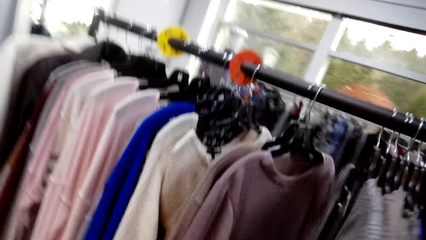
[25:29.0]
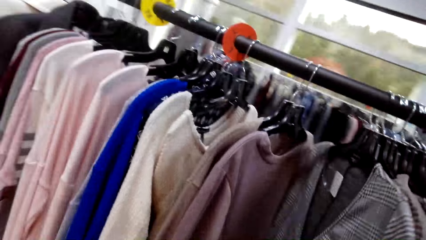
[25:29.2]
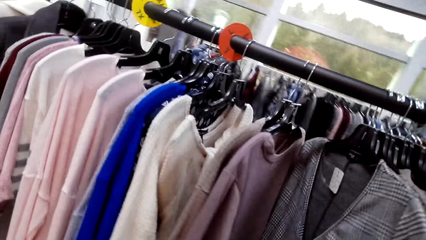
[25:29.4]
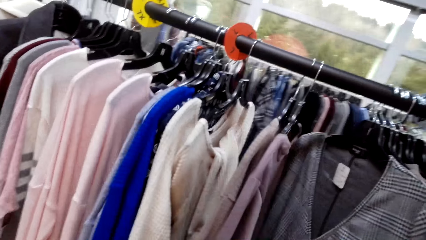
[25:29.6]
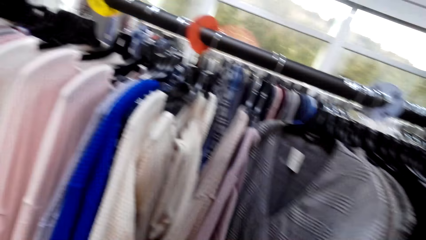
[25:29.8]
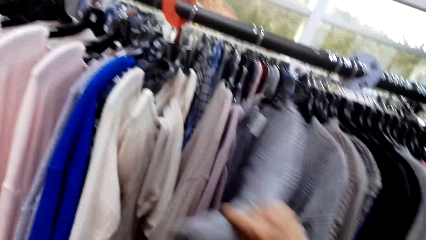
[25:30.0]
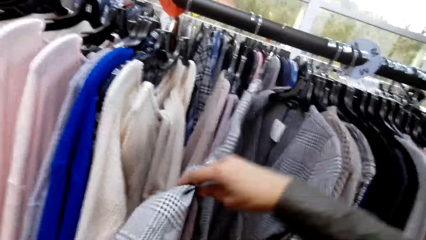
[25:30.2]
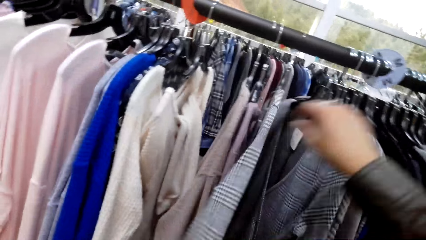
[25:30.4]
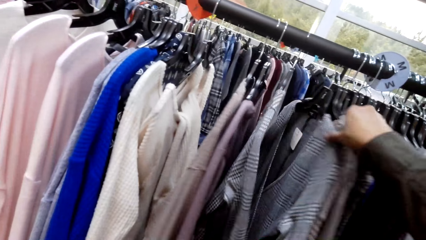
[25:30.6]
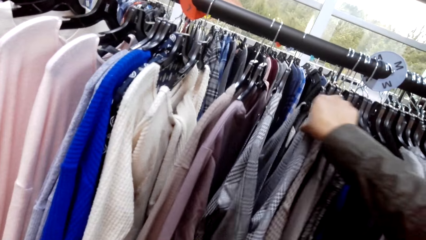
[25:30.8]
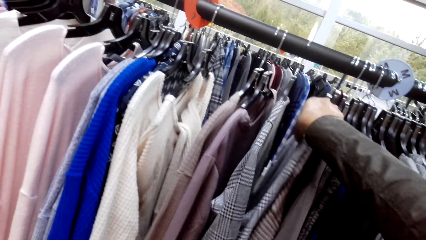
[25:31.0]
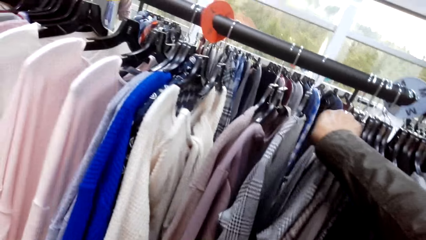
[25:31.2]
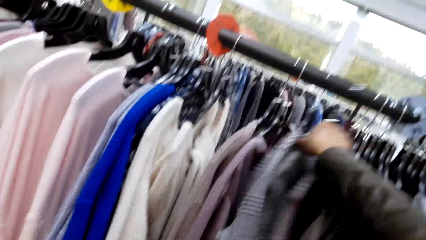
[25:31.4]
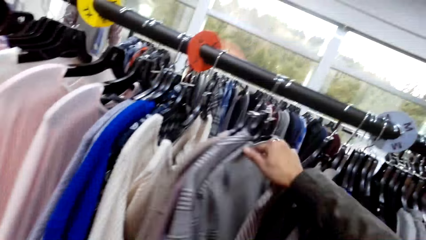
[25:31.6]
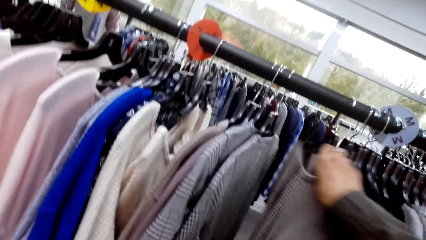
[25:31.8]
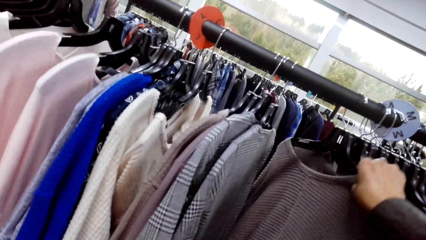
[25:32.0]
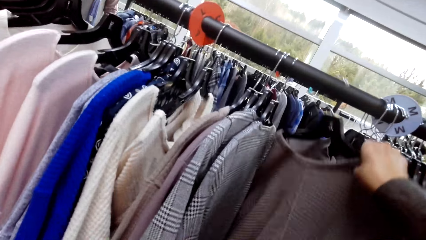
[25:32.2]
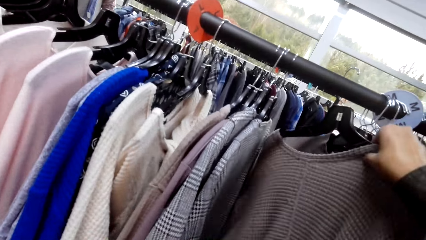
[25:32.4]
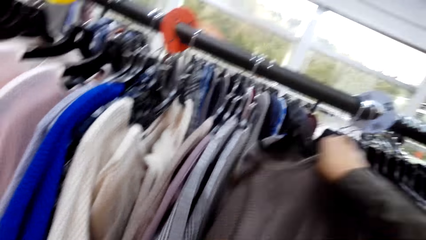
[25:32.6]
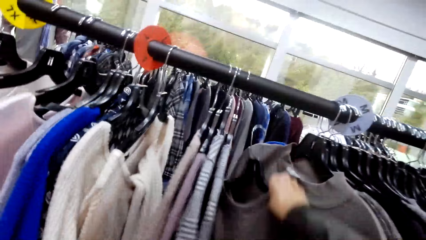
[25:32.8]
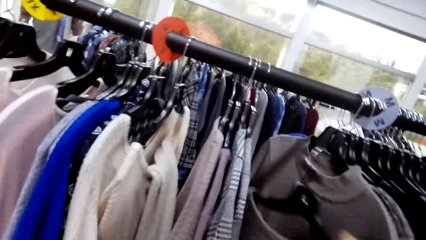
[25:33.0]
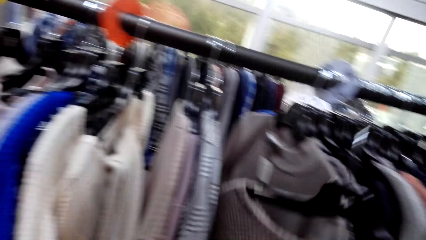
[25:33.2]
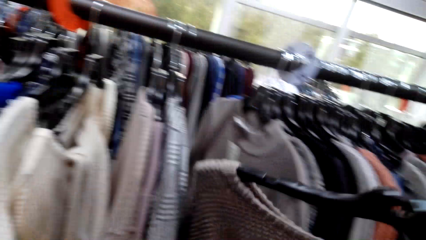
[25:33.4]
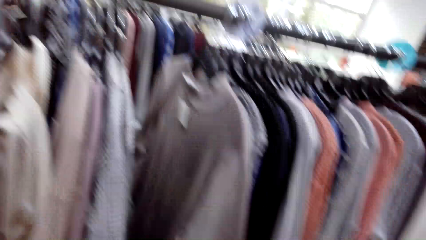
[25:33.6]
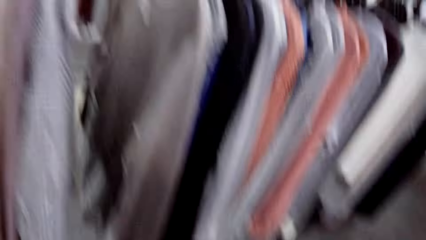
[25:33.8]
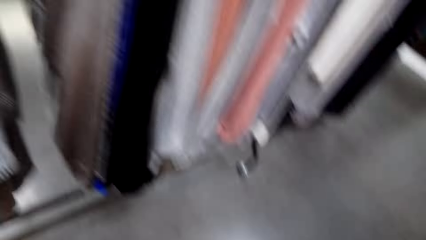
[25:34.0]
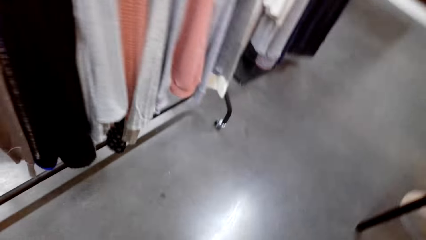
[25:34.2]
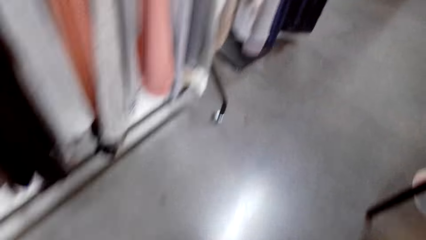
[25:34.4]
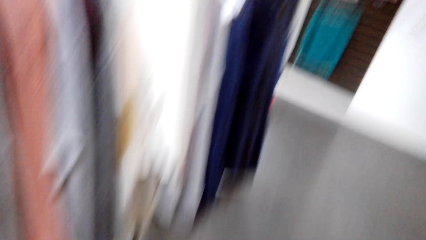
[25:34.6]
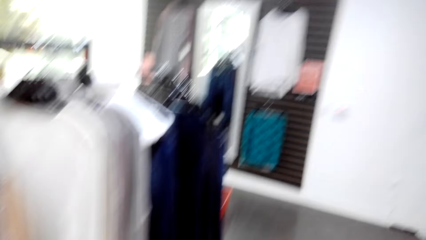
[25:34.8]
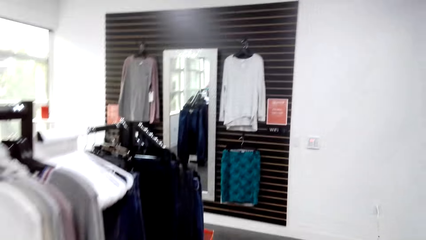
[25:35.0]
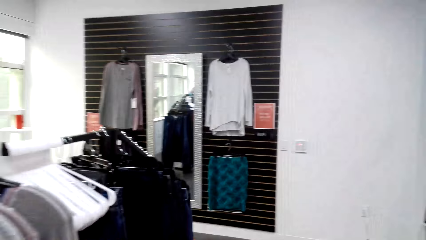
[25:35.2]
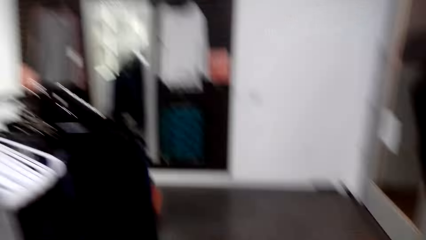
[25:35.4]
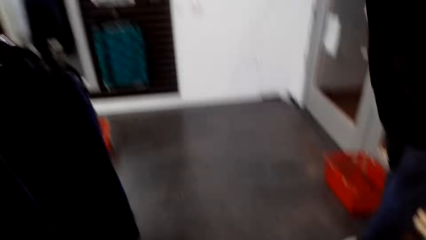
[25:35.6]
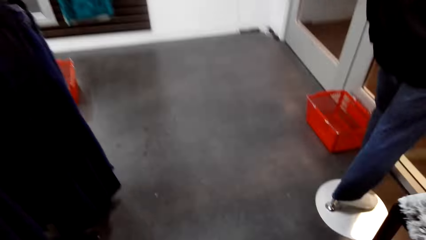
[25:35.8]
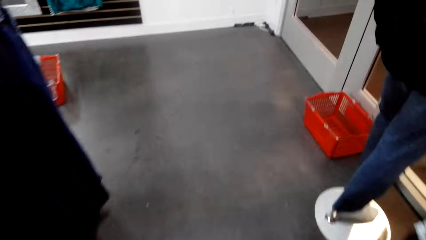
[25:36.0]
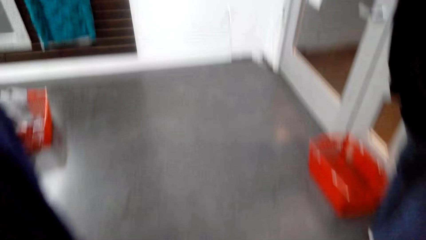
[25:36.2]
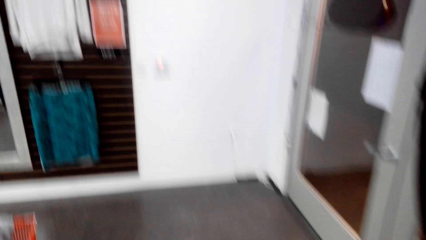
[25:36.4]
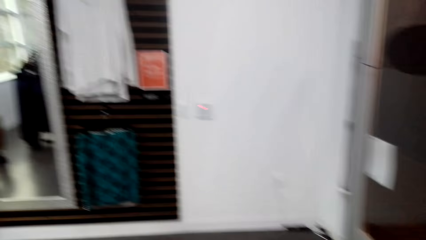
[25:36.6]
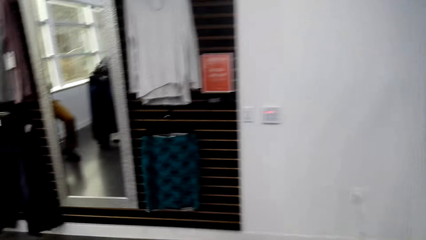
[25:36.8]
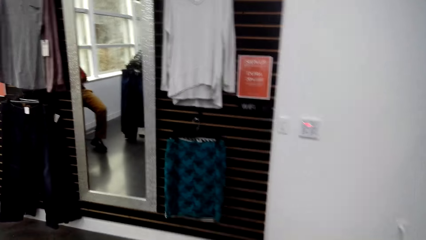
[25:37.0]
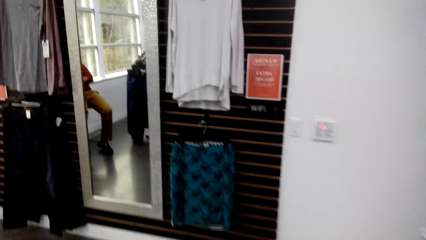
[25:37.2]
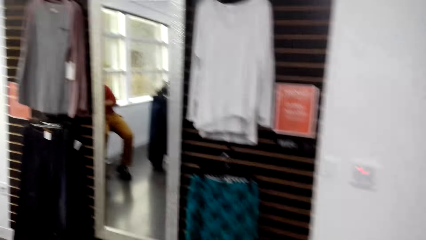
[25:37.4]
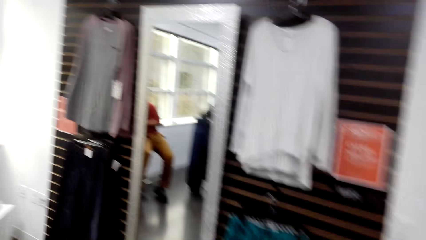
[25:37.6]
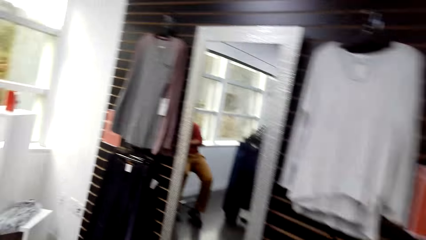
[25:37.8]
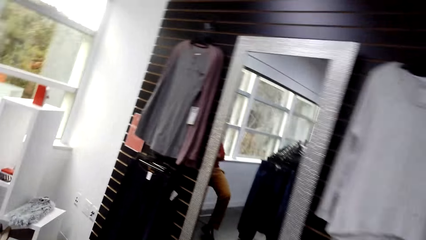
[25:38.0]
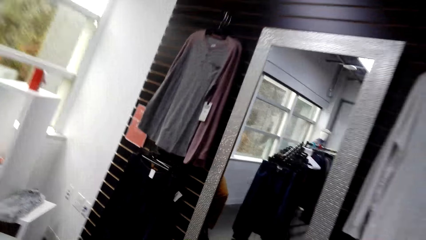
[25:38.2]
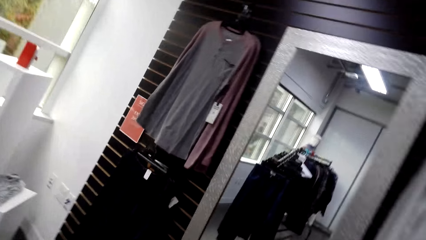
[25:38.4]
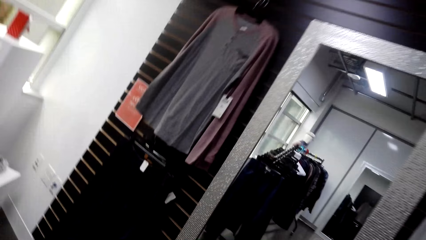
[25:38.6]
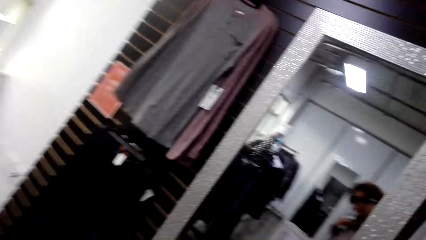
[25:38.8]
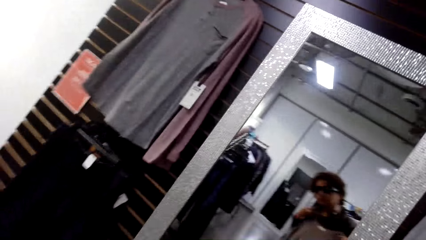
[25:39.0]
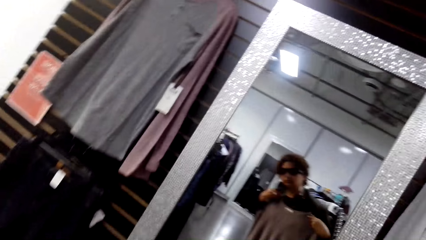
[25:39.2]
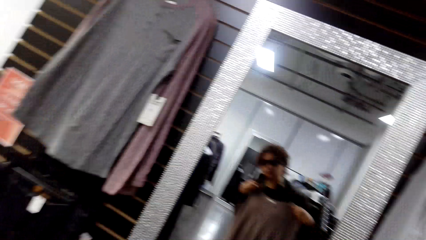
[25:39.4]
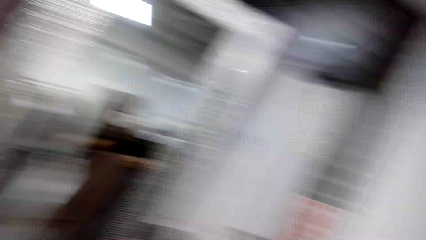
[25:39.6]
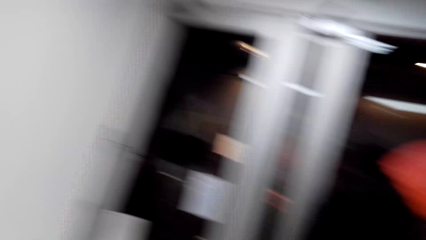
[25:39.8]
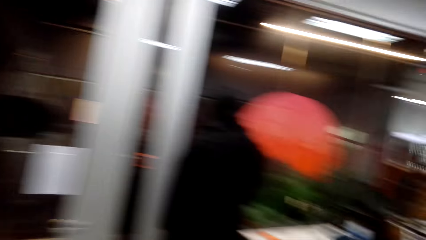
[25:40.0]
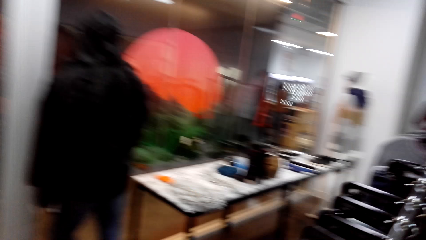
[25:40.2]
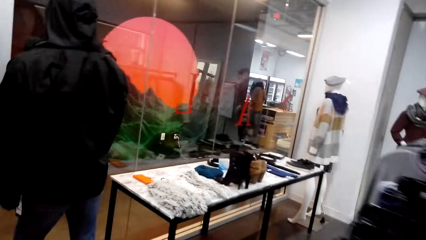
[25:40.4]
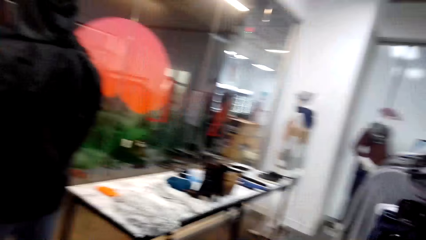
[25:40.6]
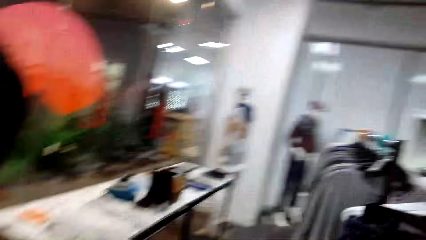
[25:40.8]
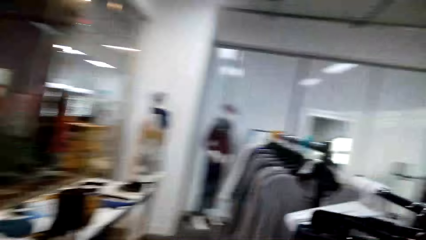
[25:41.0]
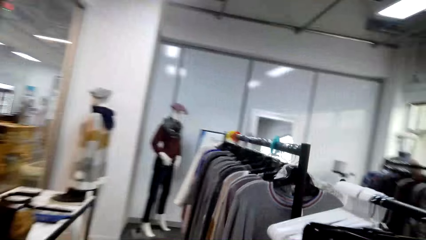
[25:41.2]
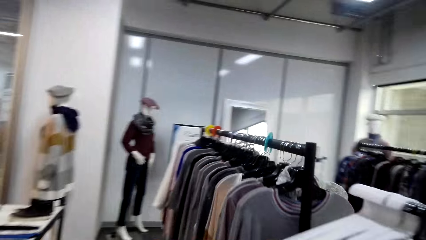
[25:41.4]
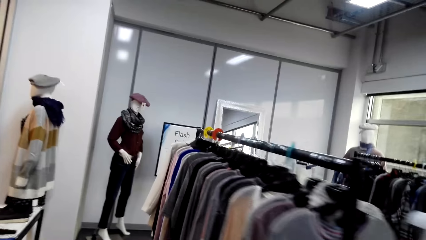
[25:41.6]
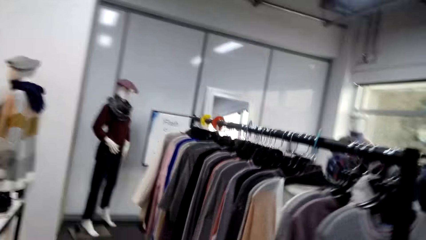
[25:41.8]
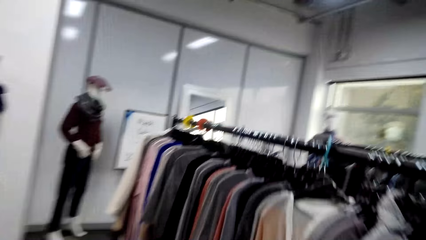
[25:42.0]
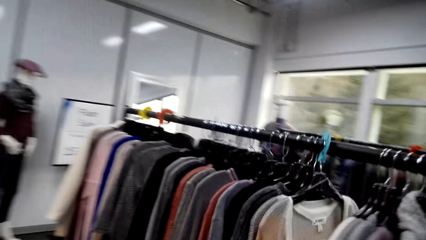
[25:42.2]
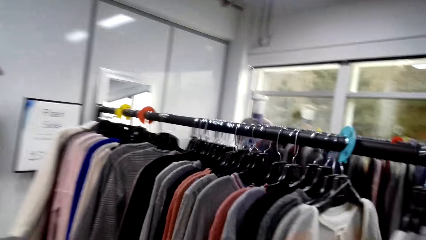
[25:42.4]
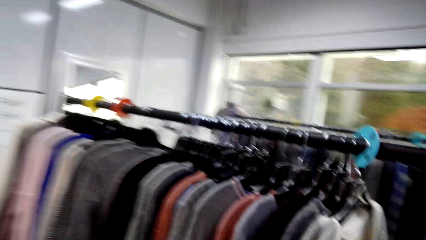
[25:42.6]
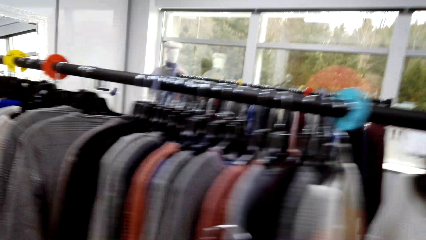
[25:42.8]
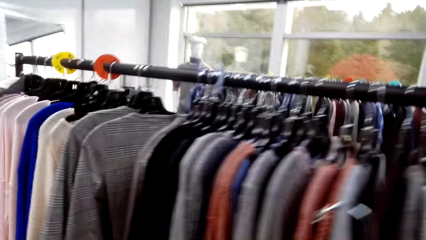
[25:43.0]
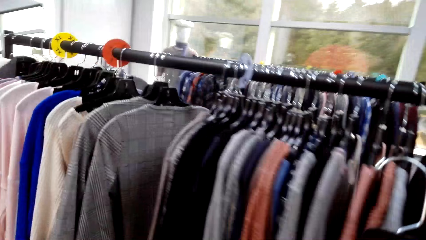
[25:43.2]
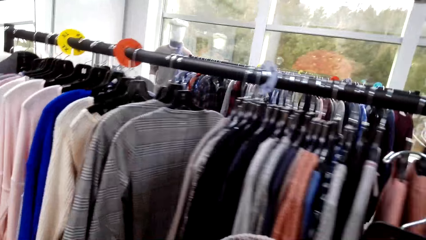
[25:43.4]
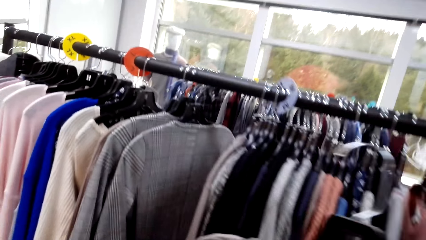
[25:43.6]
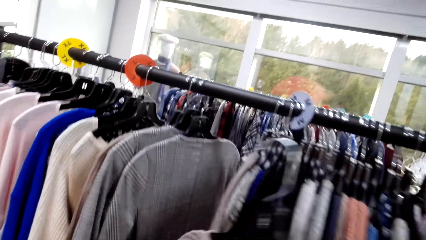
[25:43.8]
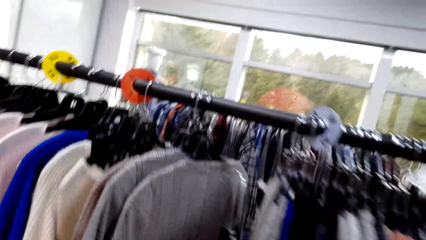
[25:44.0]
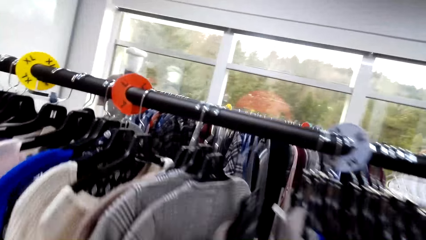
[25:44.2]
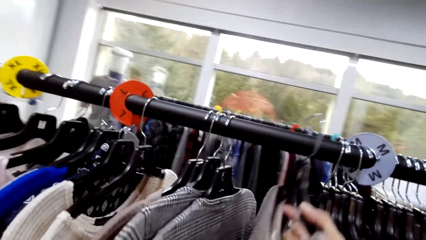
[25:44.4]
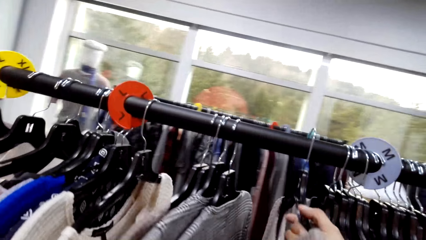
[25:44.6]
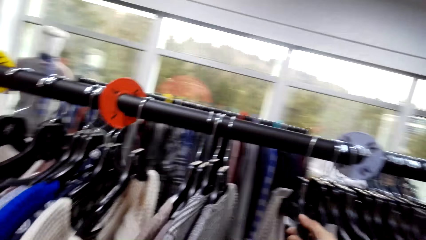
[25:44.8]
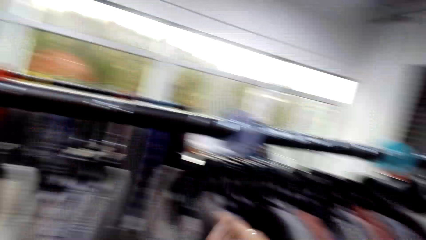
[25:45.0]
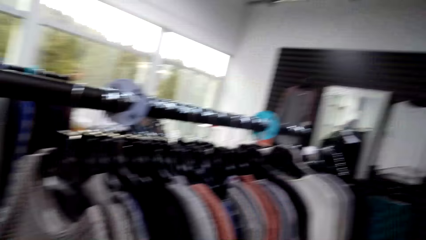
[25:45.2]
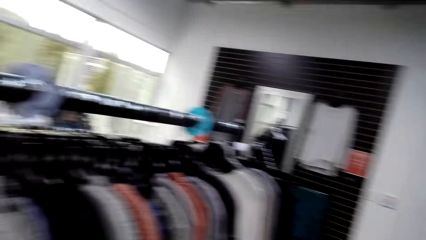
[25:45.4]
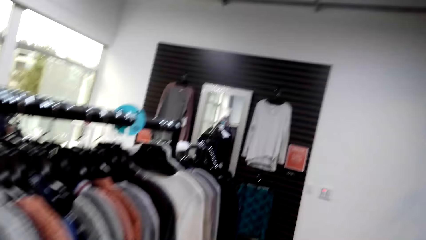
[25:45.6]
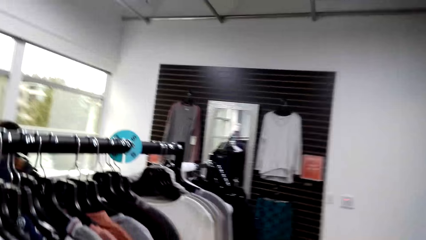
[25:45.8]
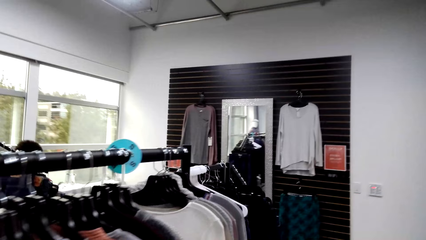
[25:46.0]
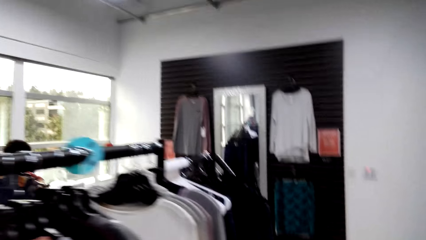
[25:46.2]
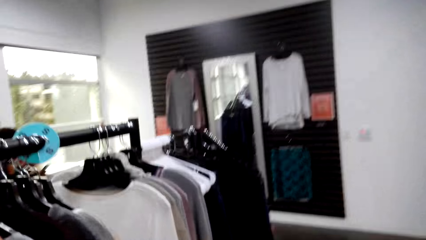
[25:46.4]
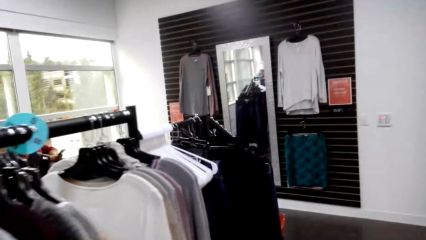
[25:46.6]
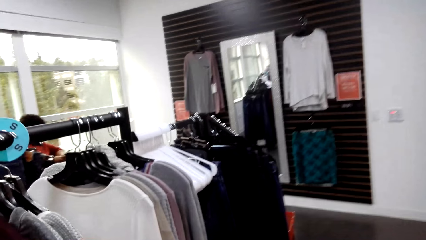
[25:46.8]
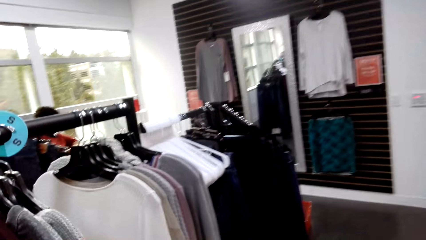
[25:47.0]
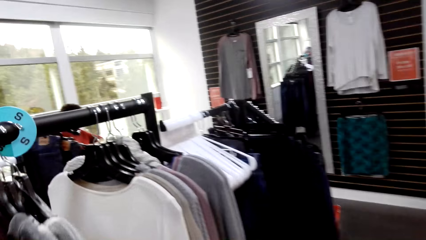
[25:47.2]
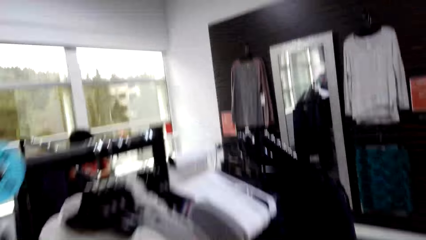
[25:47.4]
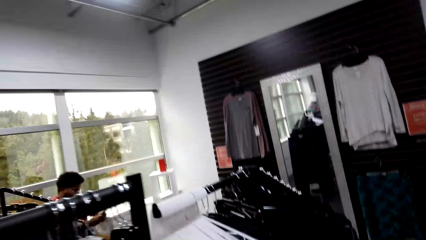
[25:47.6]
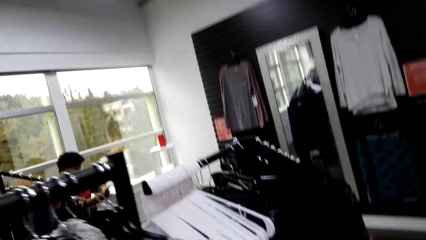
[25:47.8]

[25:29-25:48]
The camera wearer looks at the clothes on the cloth rack. They pick a cloth from the cloth line. They check the cloth on the mirror. They hang the cloth on the cloth line.
